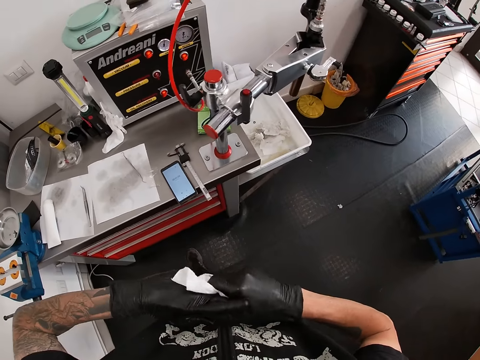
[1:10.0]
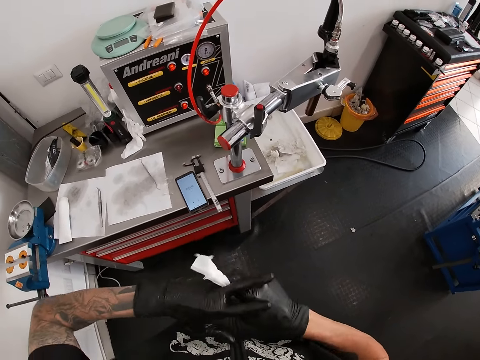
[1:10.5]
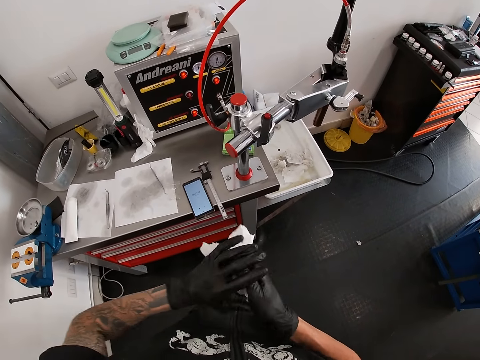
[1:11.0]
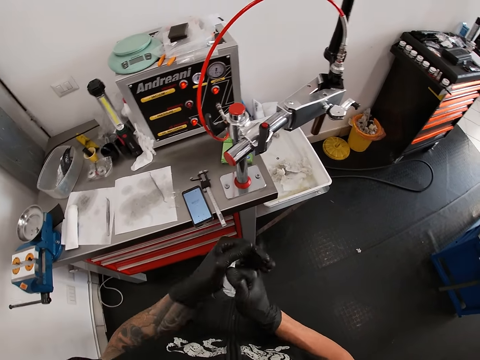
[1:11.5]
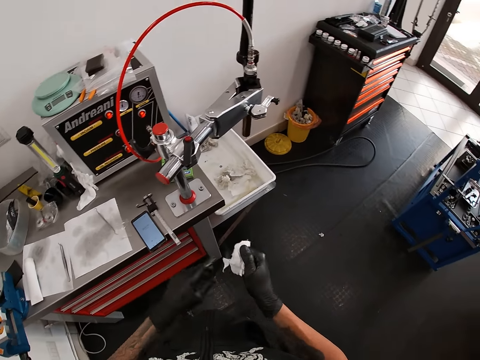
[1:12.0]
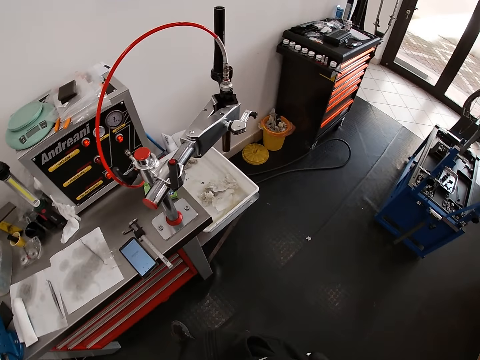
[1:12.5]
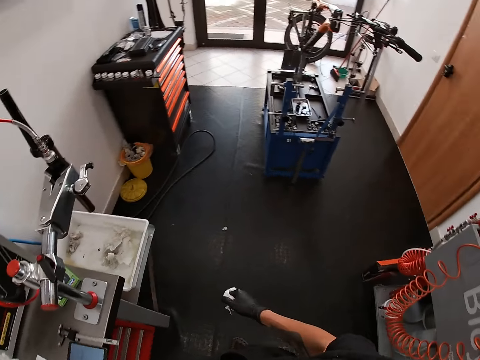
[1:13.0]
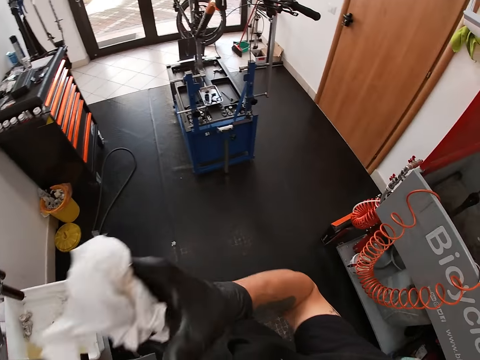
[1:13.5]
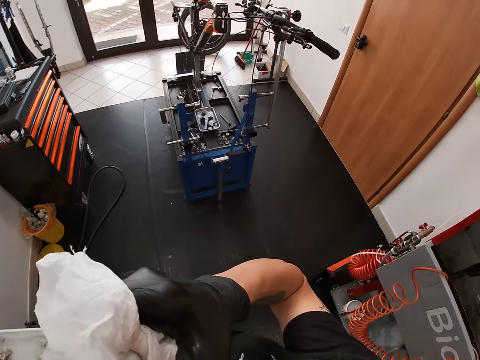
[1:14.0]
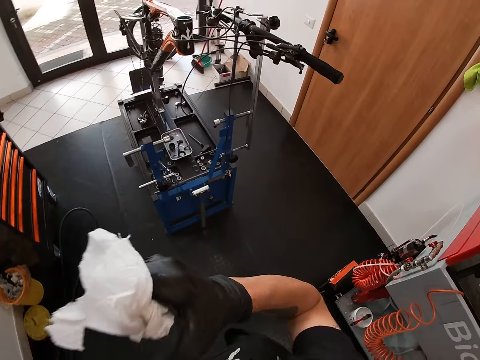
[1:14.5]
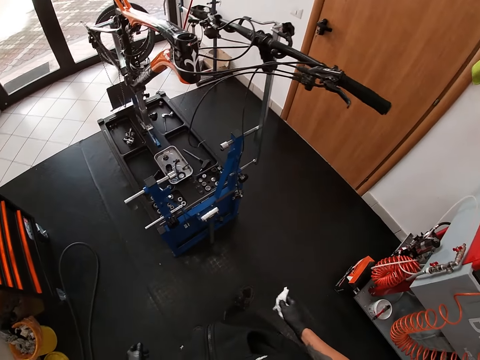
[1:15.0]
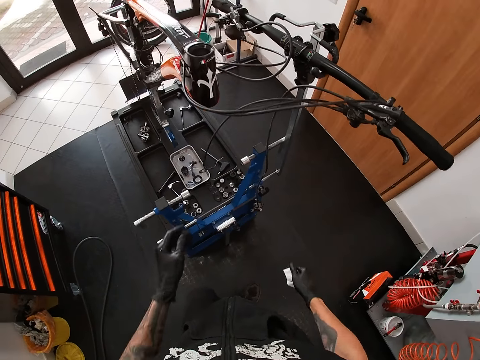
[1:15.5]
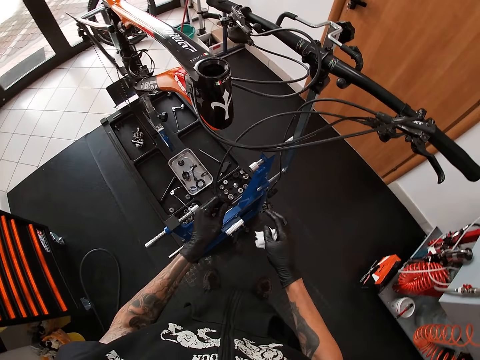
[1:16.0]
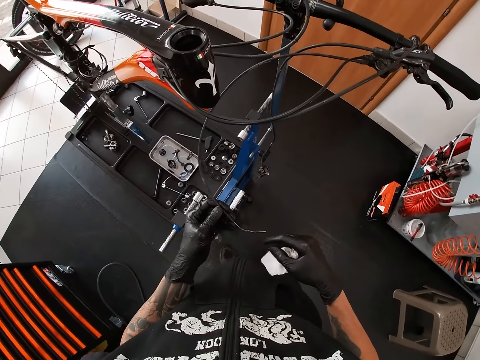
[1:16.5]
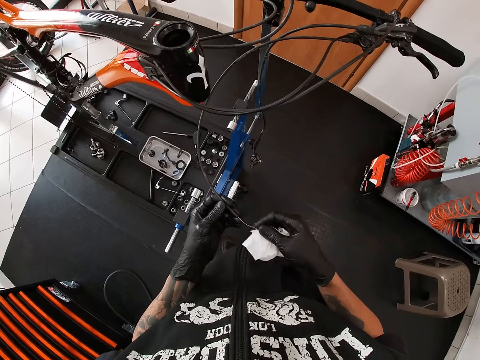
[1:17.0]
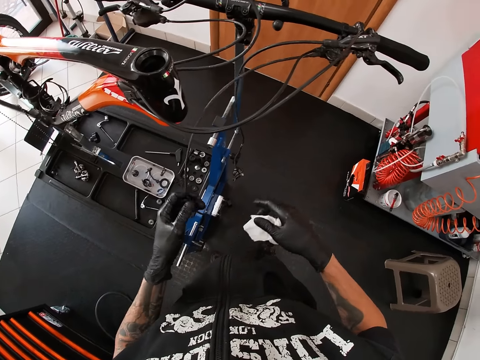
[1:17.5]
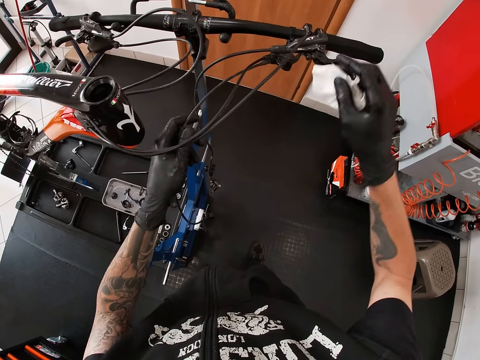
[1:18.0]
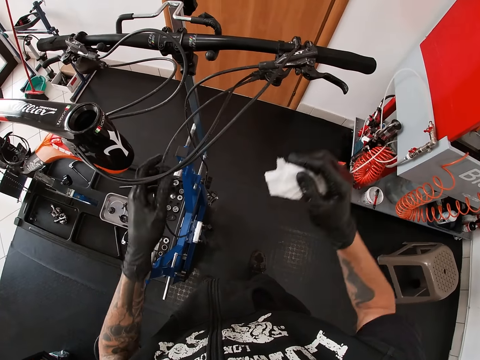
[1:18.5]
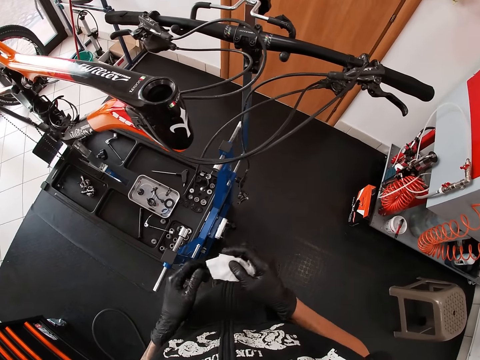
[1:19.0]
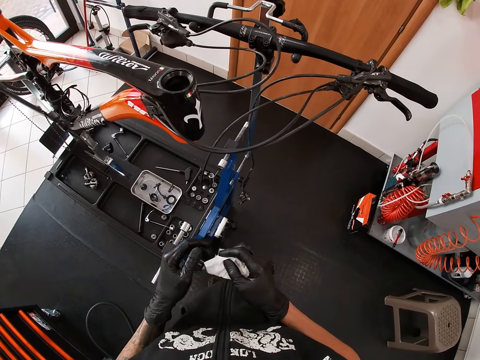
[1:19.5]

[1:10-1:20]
The camera wearer holds a napkin paper with both hands. He wipes his hands with the napkin paper. He holds the napkin paper with the right hand. He raises his right hand in the room. He walks around in the room. He picks up a bike brake cable with the left hand. He touches the cable of the bicycle with his left hand. He adjusts a wire on the bike brake cable with the right hand. He moves his left hand on the bike brake cable. He holds the napkin paper with the right hand.

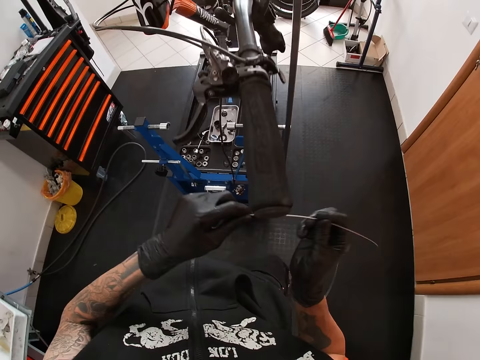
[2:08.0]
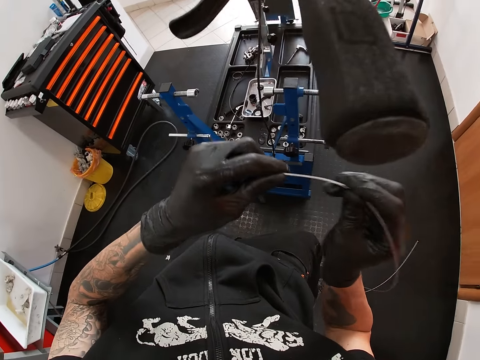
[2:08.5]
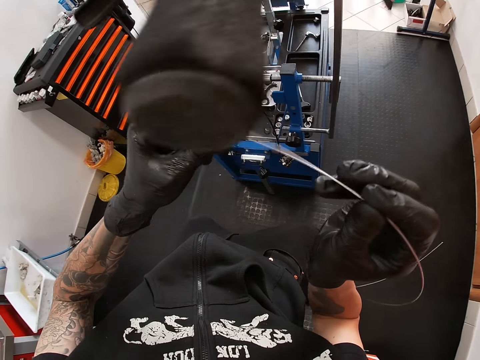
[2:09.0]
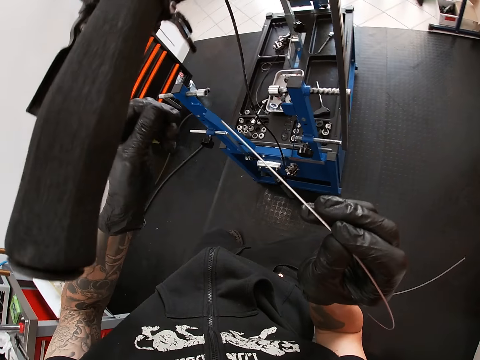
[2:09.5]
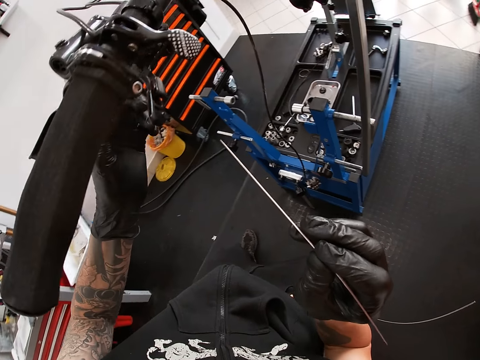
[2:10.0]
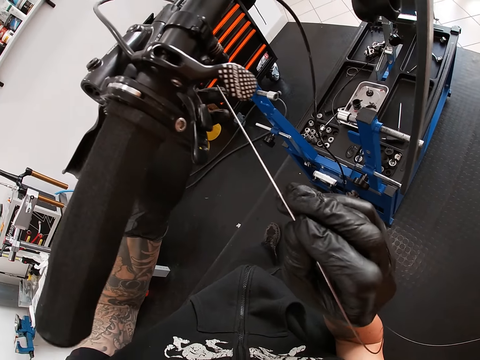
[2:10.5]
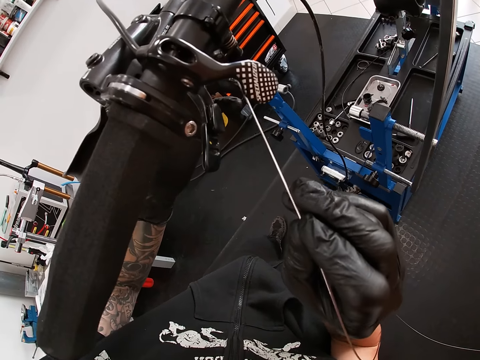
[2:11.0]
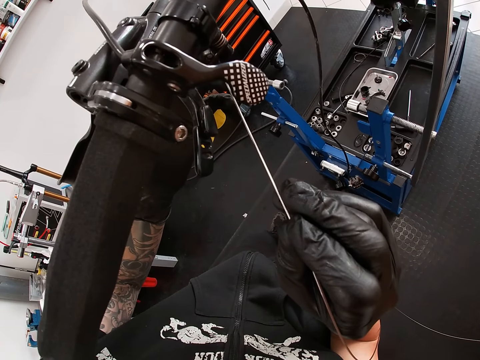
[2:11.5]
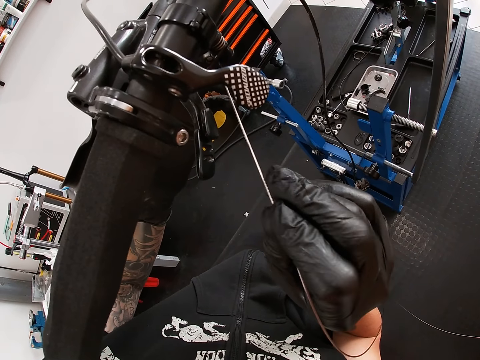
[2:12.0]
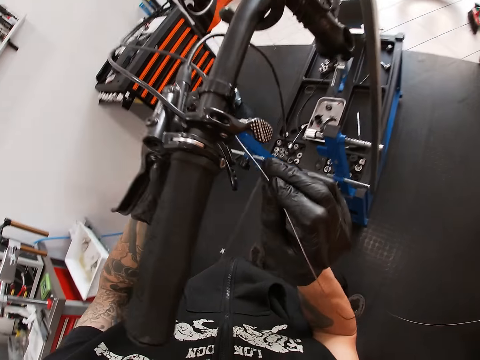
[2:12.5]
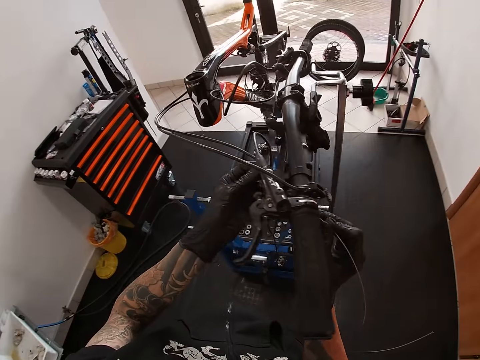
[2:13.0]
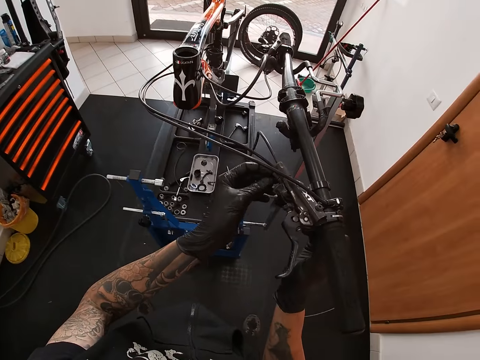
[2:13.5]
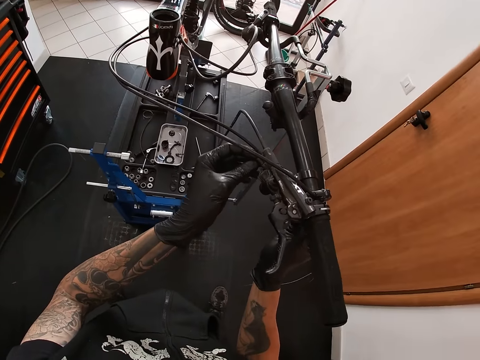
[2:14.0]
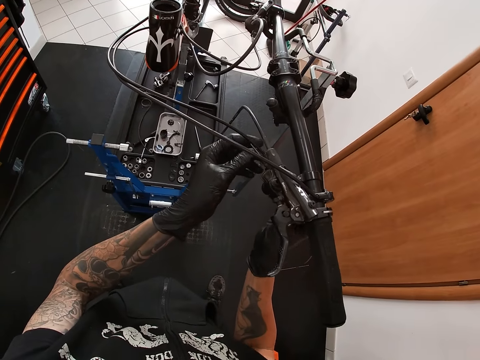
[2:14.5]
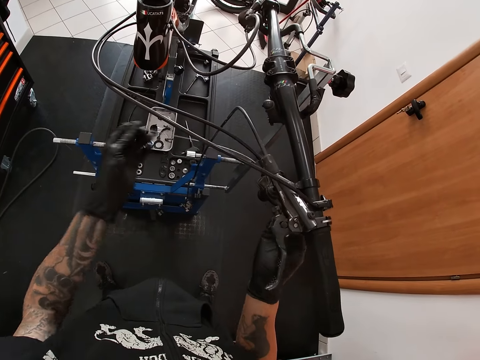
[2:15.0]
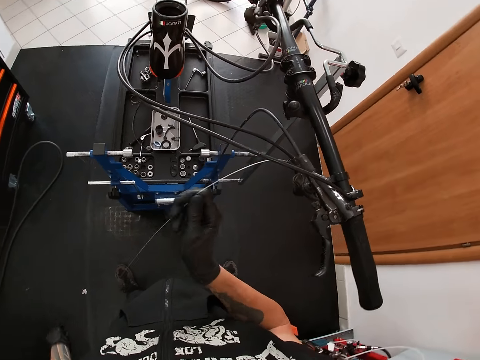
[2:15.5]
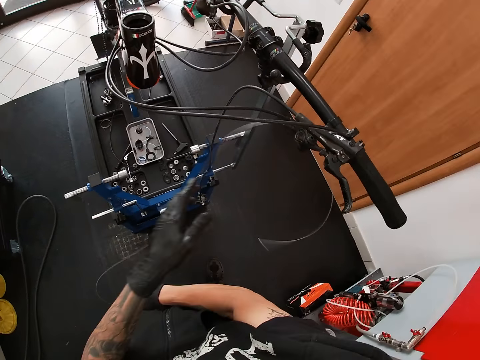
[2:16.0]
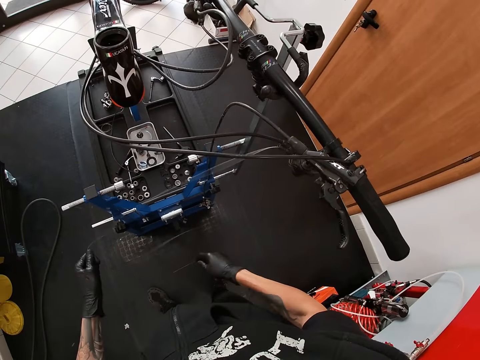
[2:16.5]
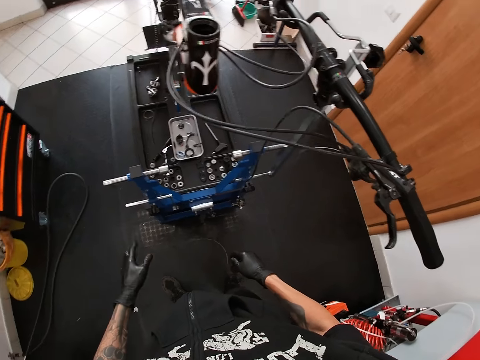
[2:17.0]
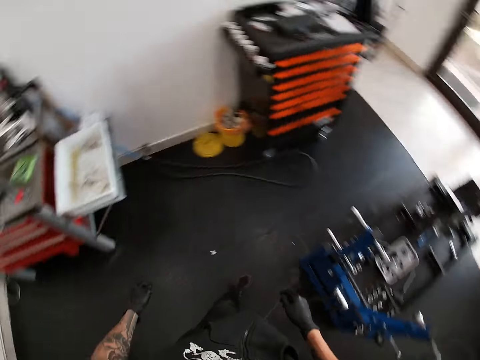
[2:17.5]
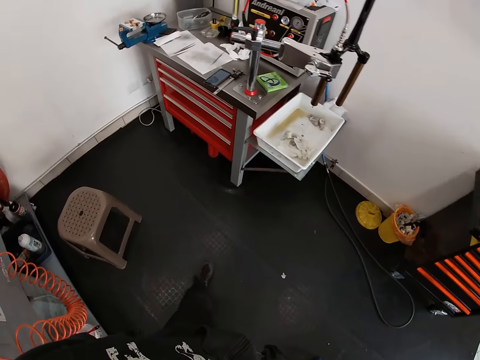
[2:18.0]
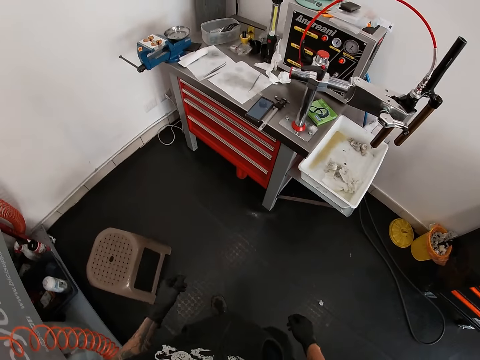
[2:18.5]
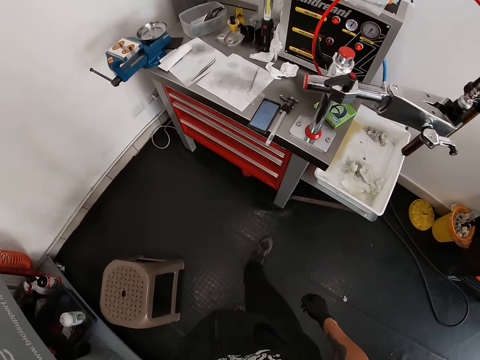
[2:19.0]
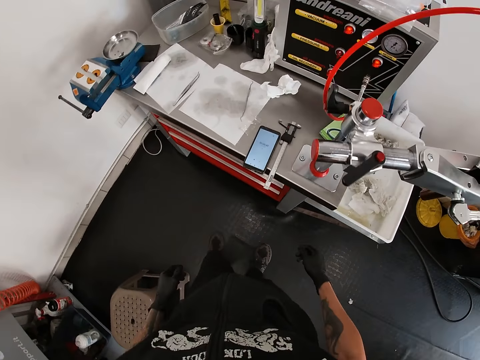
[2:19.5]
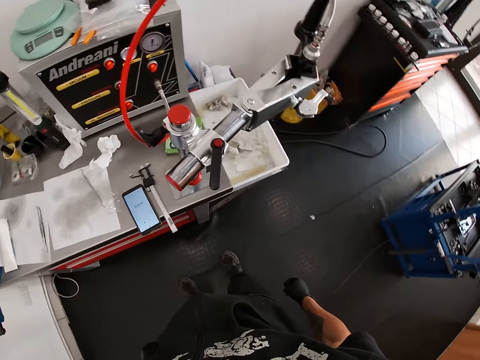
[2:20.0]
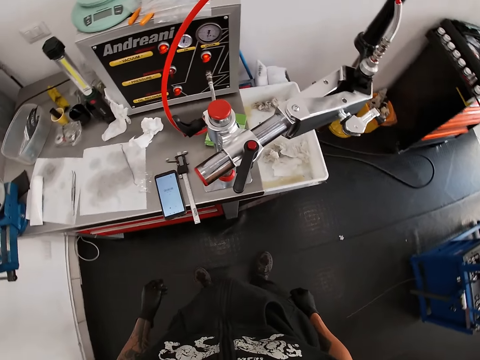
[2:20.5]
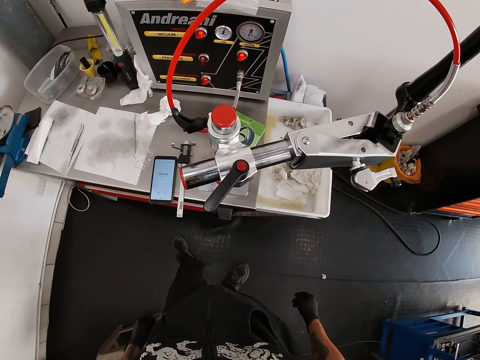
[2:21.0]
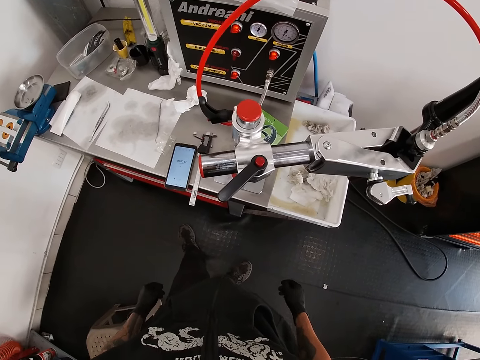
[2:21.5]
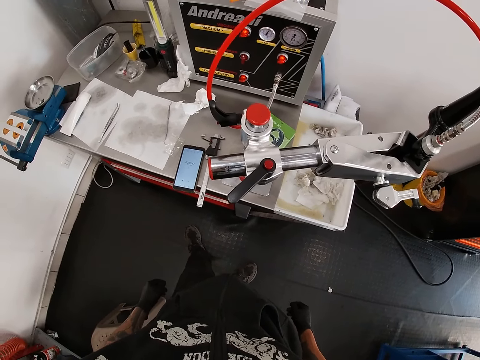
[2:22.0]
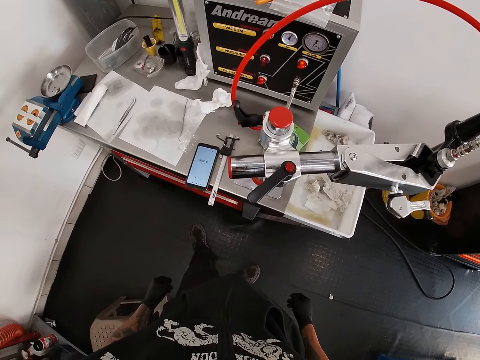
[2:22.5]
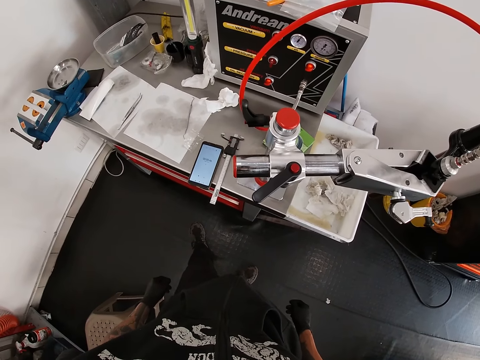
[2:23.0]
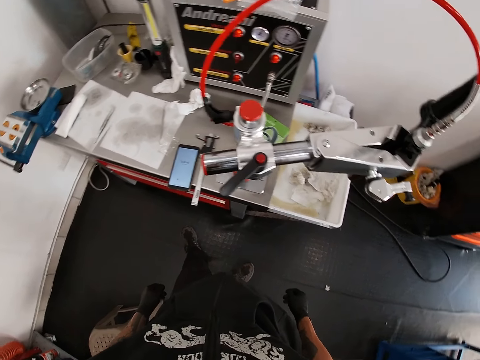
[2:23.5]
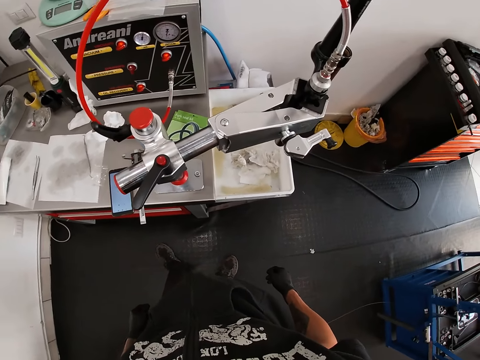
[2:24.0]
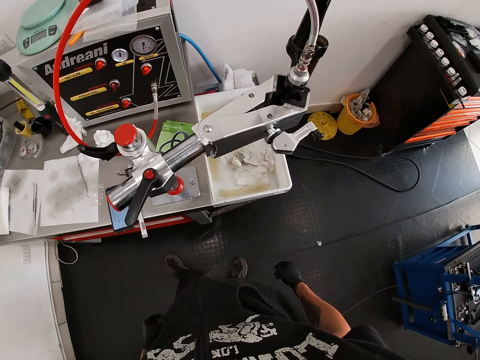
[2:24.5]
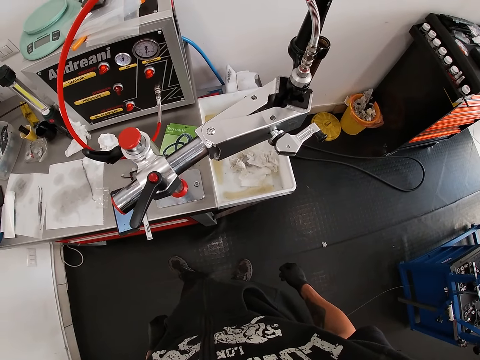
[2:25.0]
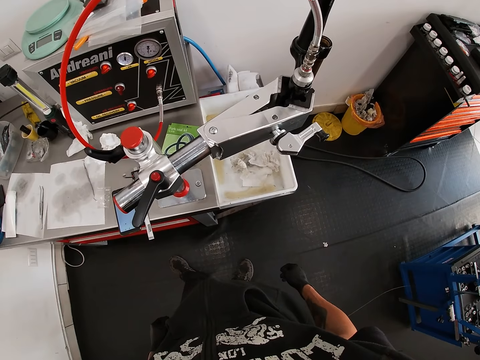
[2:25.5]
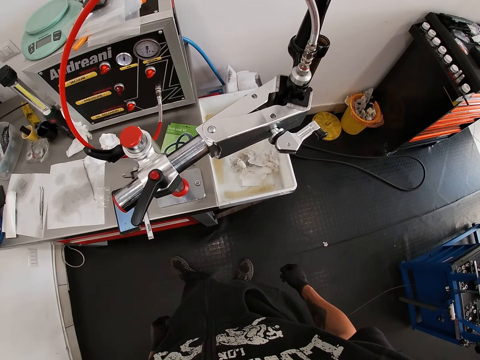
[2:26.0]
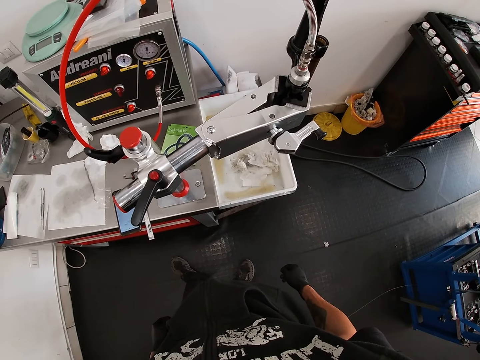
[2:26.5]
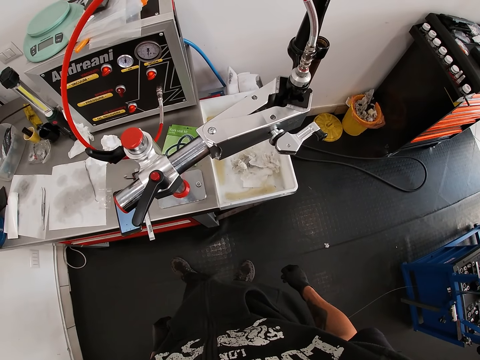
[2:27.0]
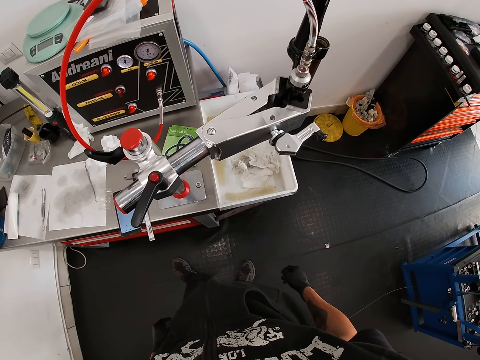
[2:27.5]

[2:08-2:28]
The camera wearer holds a wire cable with the right hand. He holds a bicycle brake handle with the left hand. He touches the bicycle with his left hand. He inserts the wire cable in the brake handle with the right hand. He pulls the cable with both hands. He walks around in the room. He stands in the room.
